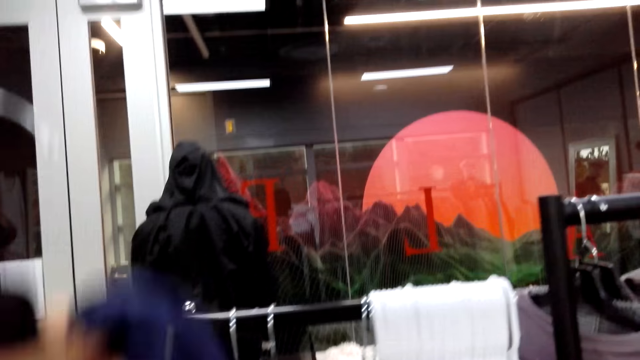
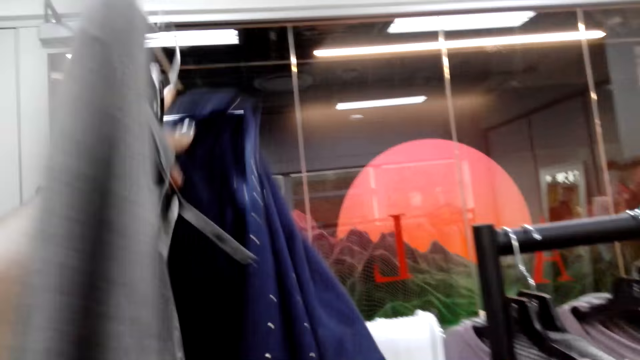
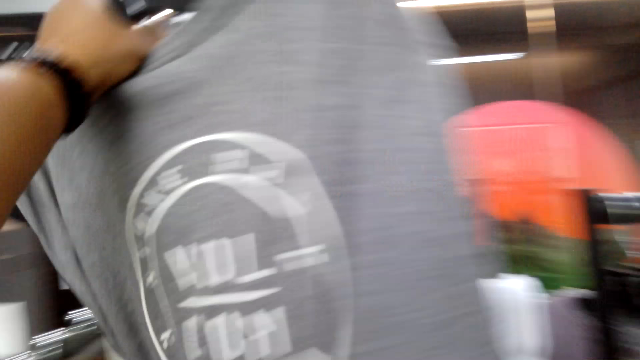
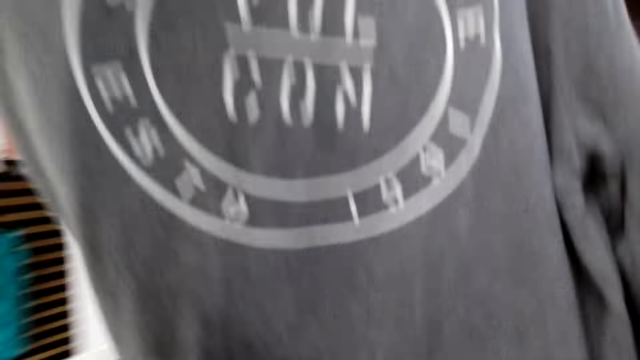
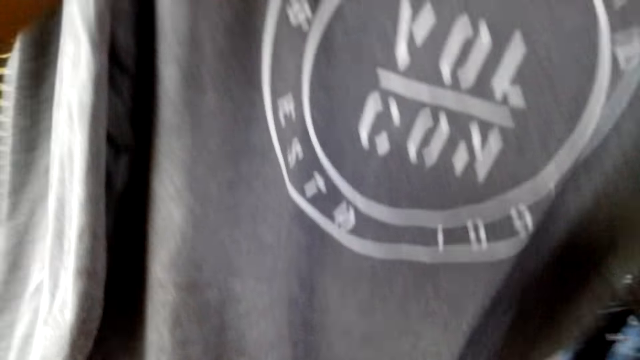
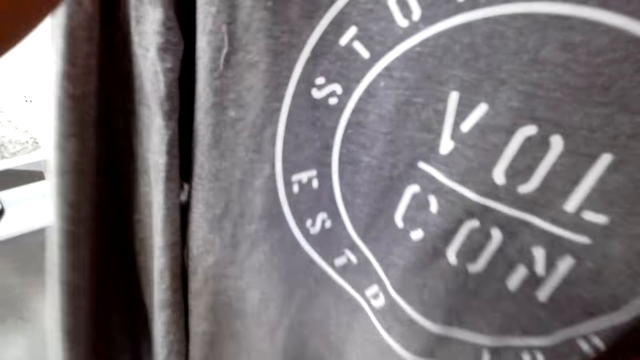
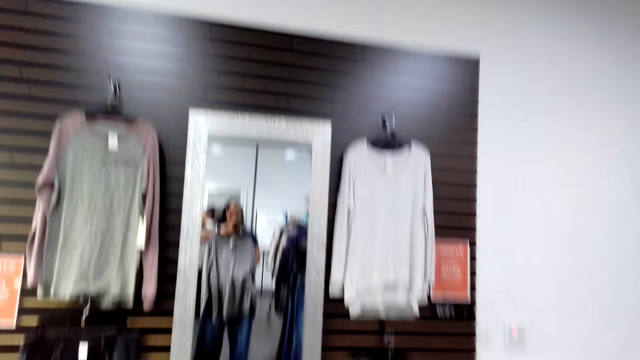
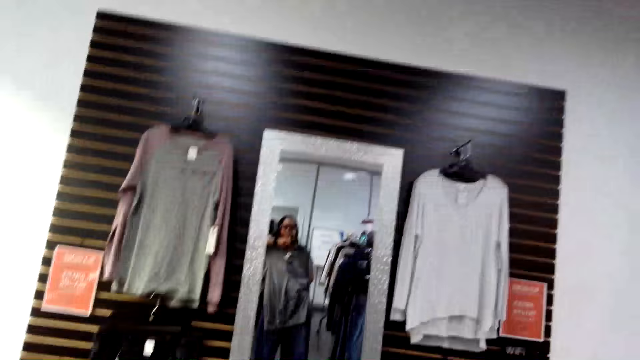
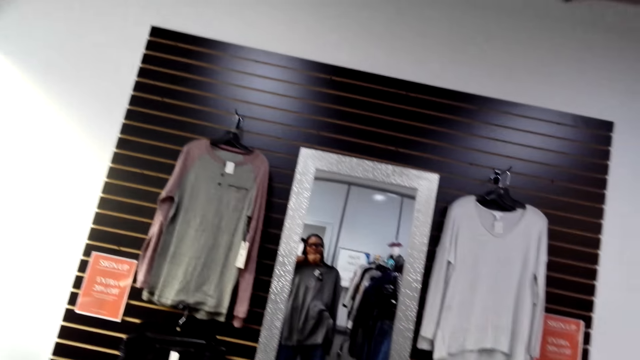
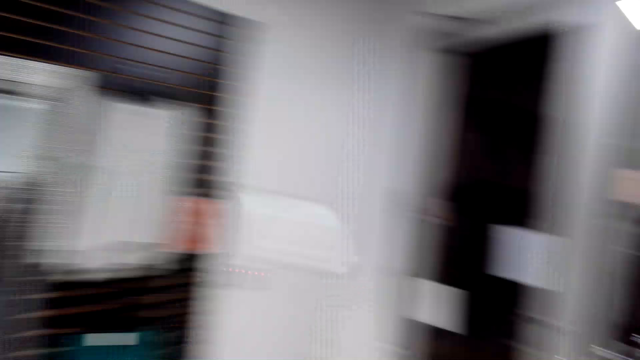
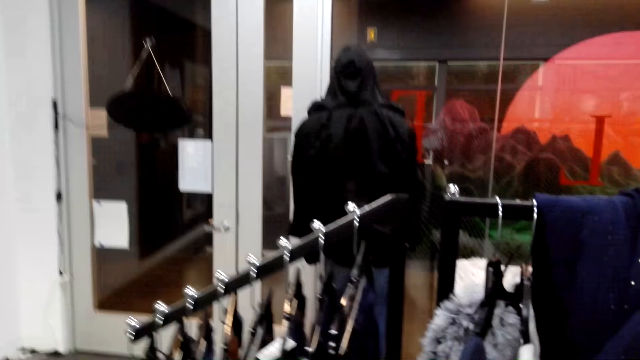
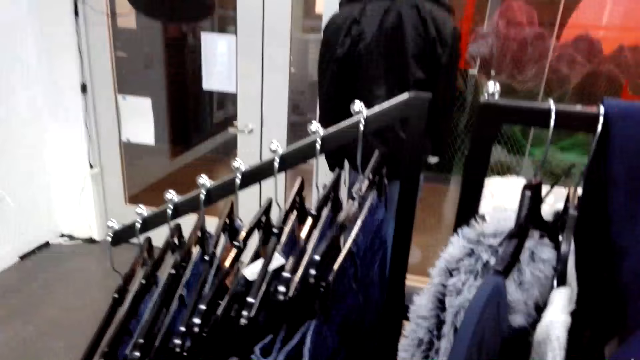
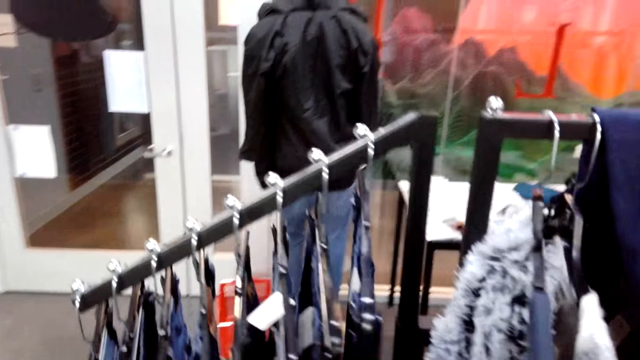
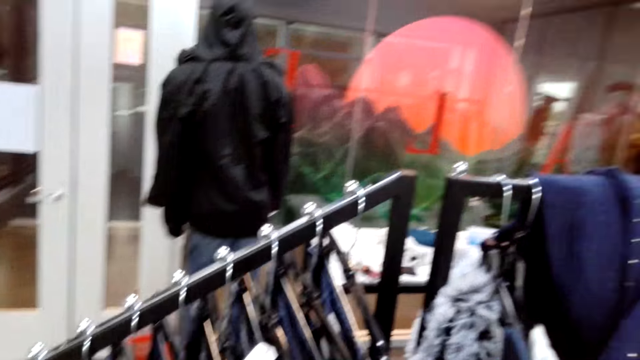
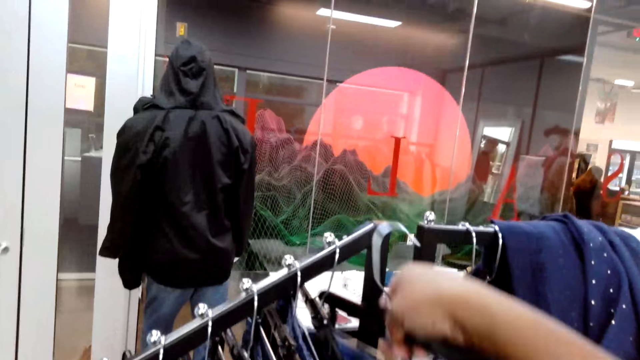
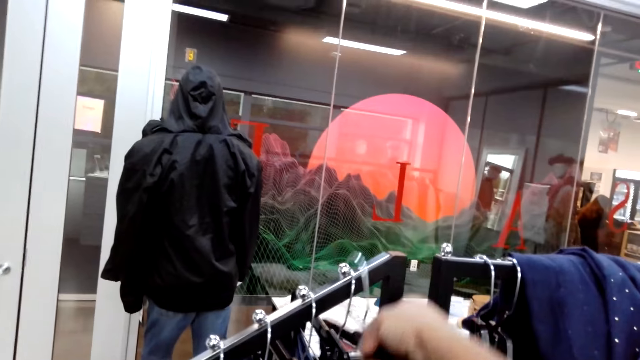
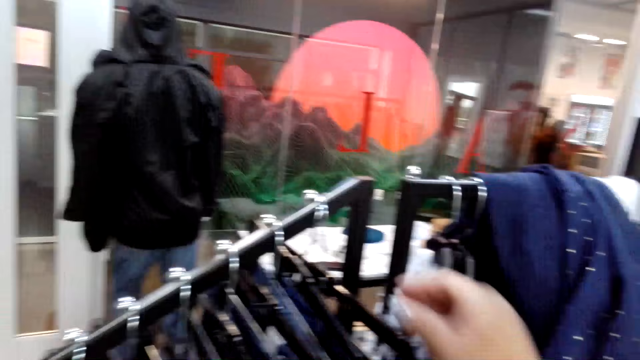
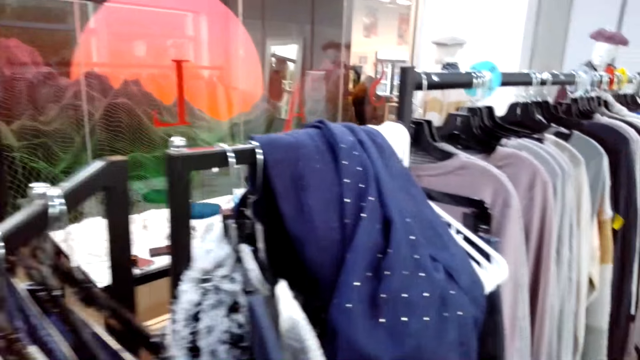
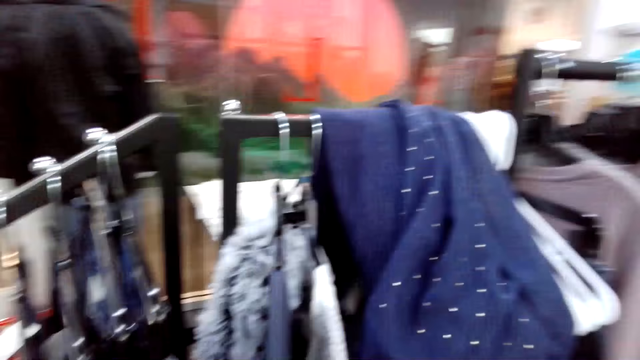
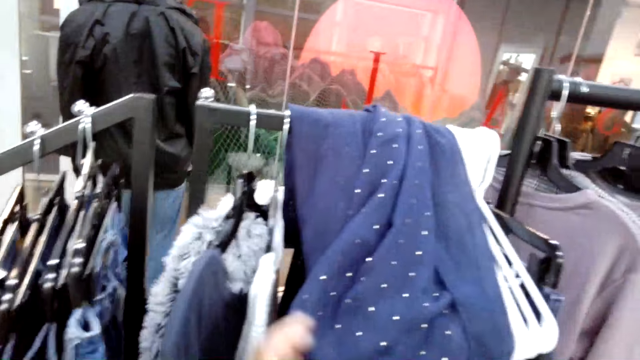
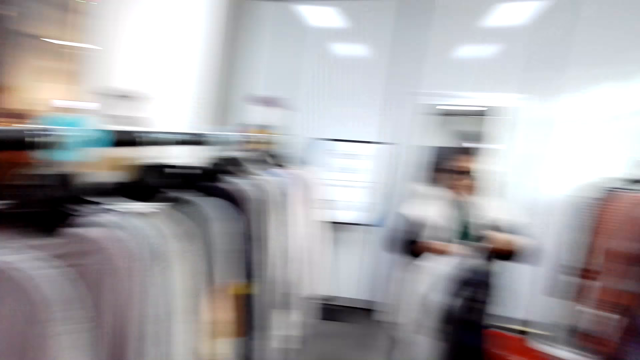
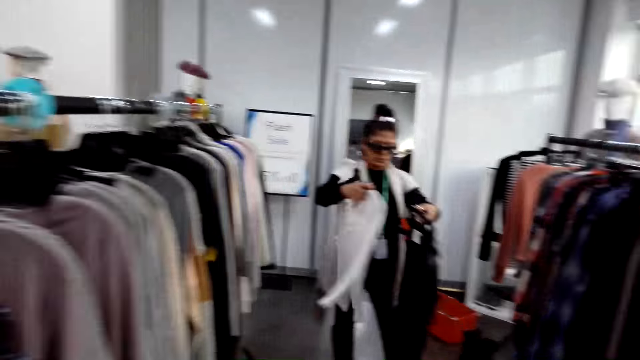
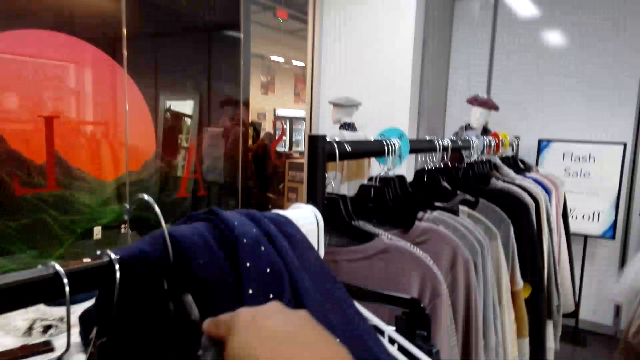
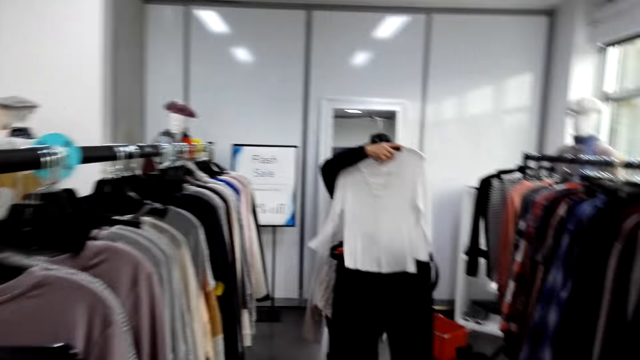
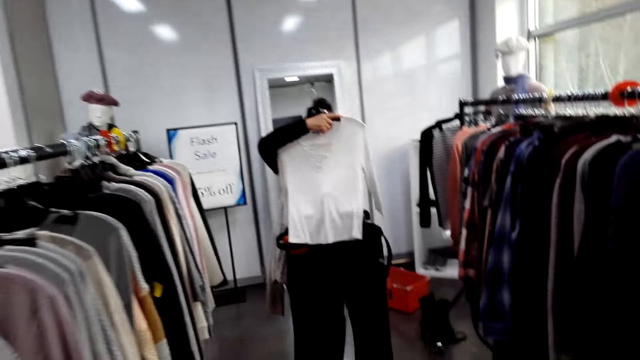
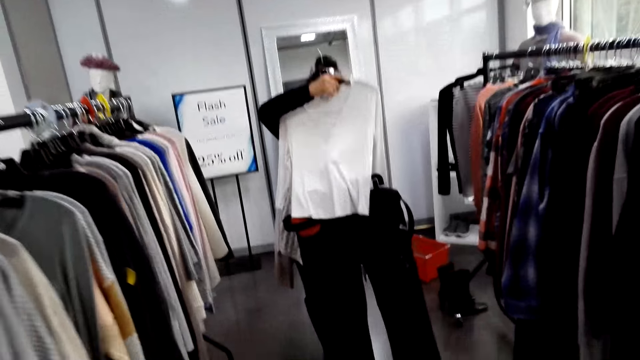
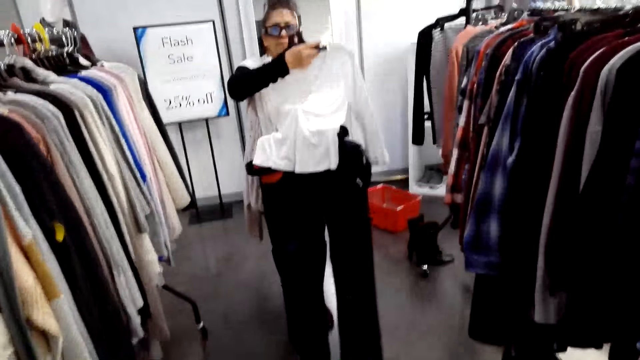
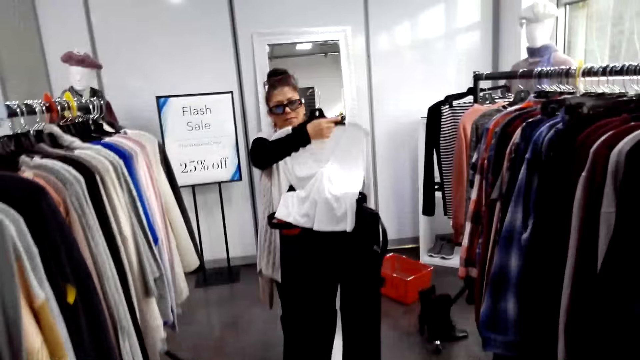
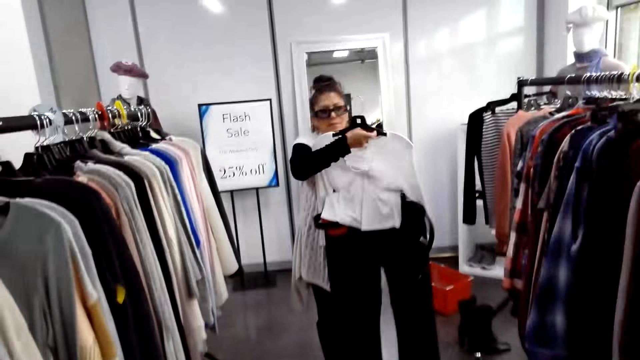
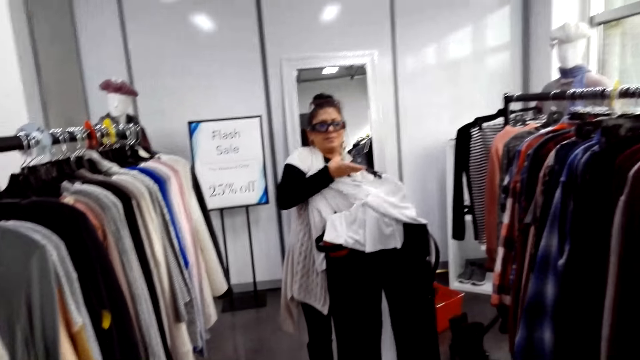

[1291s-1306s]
The camera wearer puts a cloth on the rod. They hold clothes on a hanger. They turn to the side. They put a hanger on the rod. They hang clothes on the displays. They turn to the side. A man holds clothes on a hanger. The camera wearer turns to the side. The man holds clothes on a hanger.

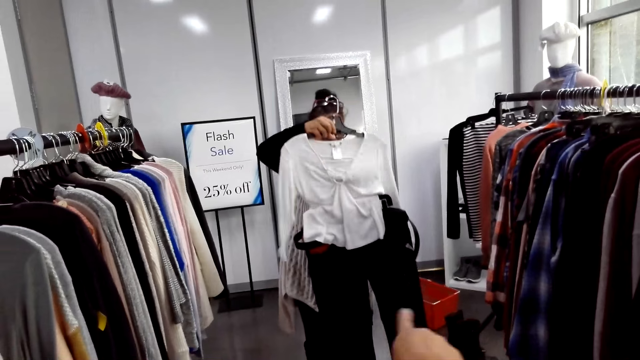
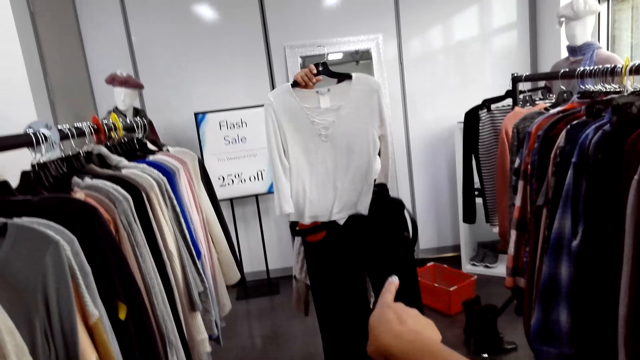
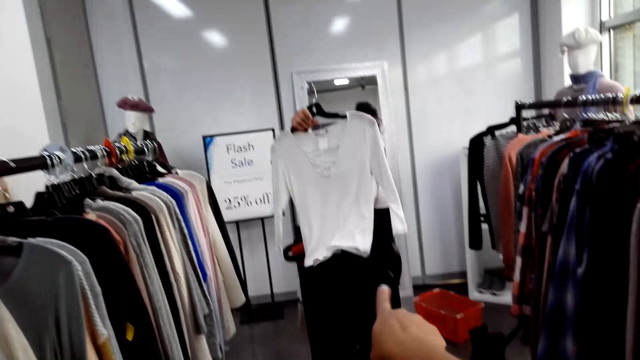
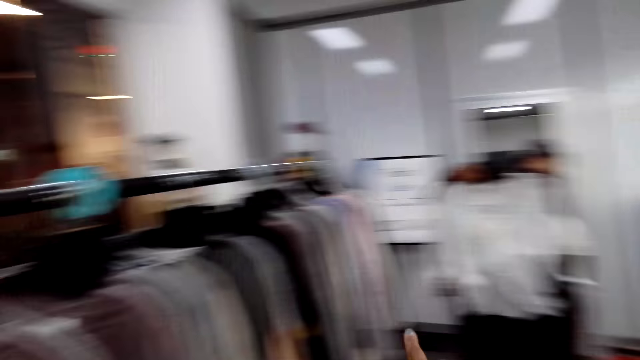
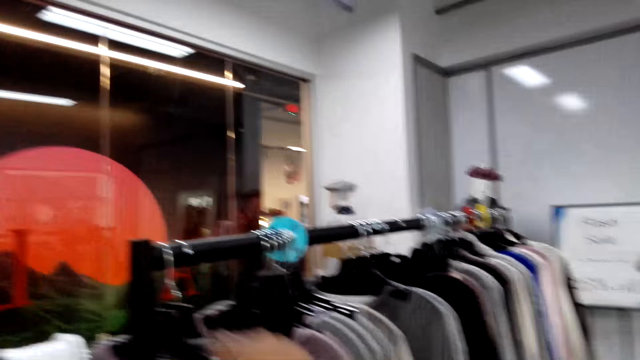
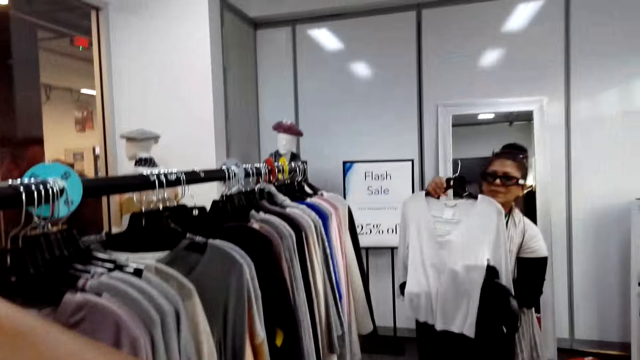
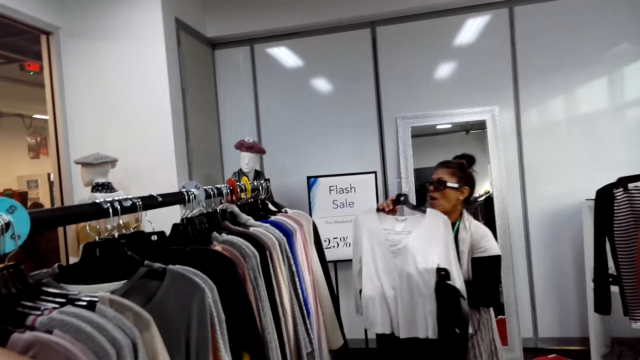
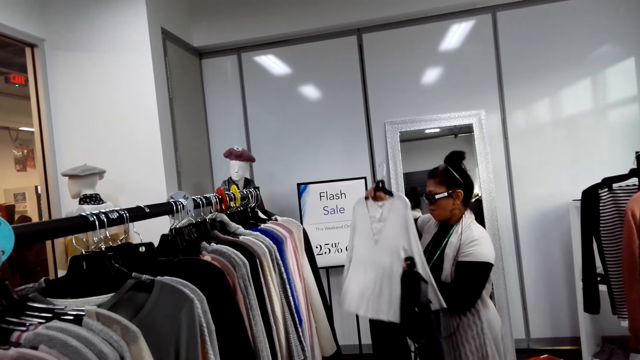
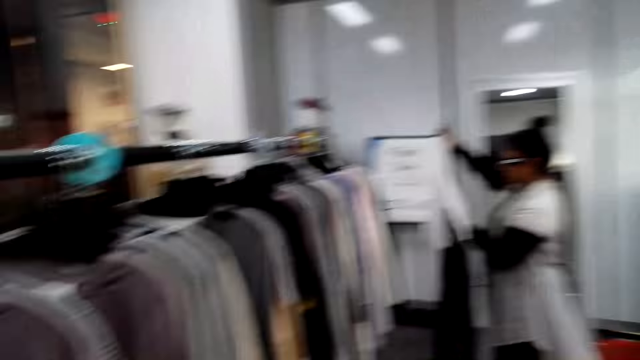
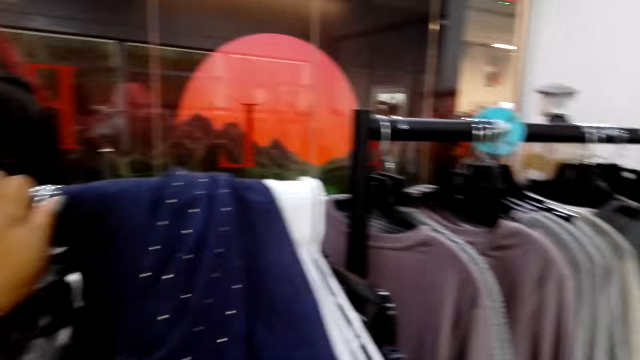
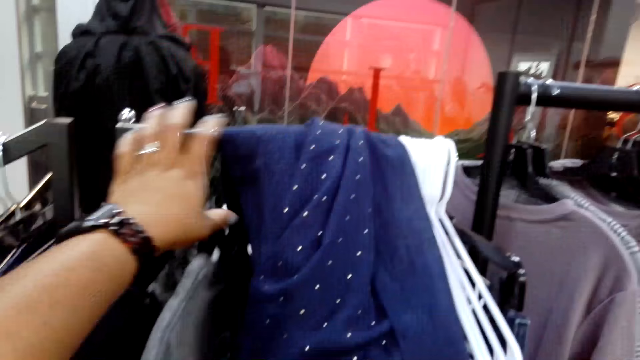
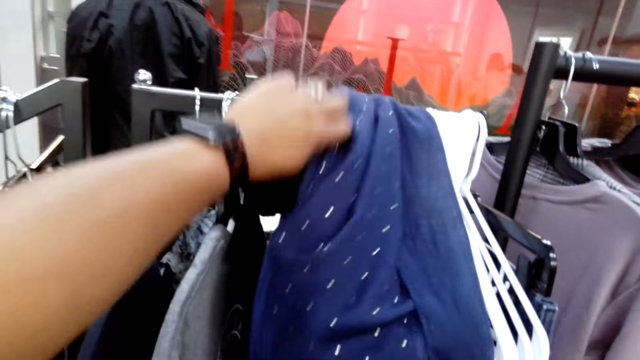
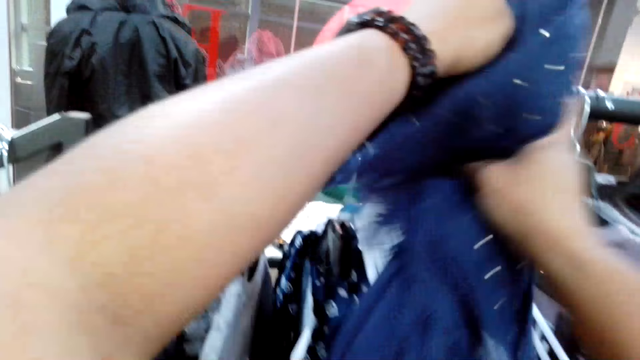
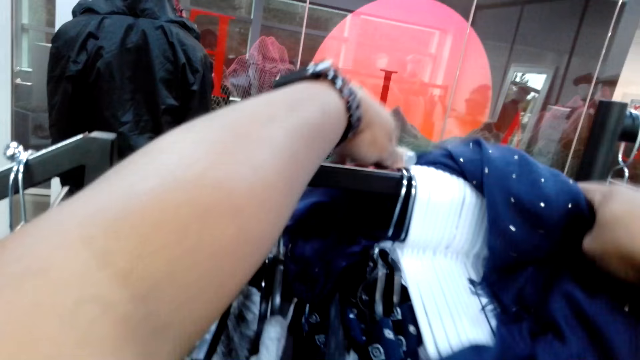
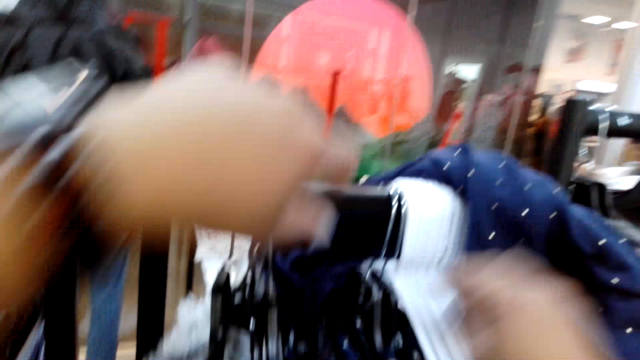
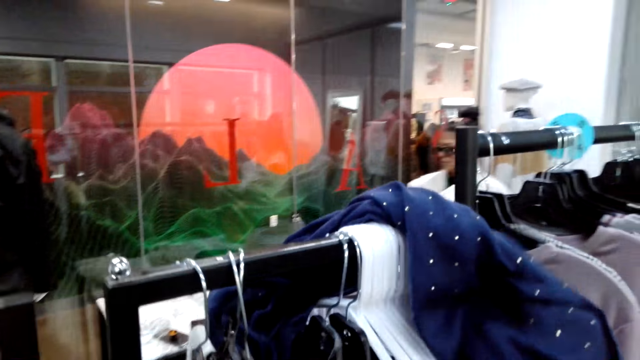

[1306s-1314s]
A woman holds a top blouse. The camera wearer turns to the side. A man holds clothes on a hanger. The camera wearer turns to the side. They hold a cloth on a rod. They pick the cloth from the hanger.
